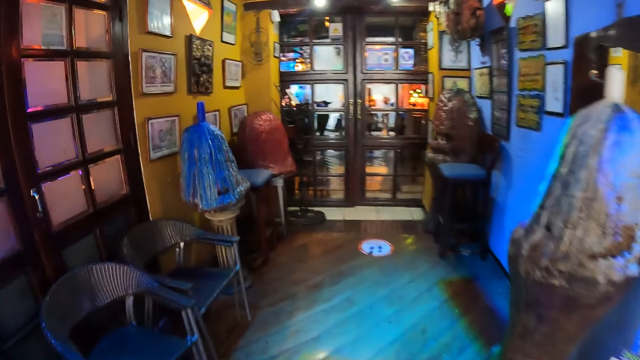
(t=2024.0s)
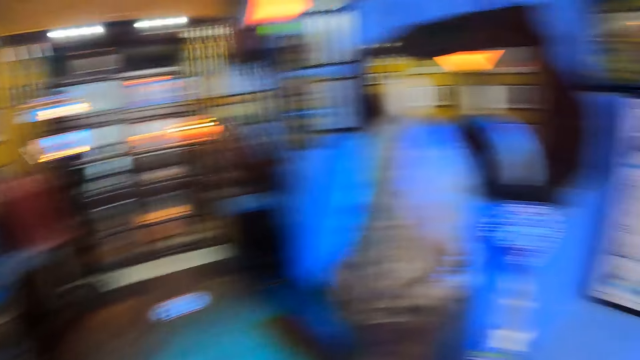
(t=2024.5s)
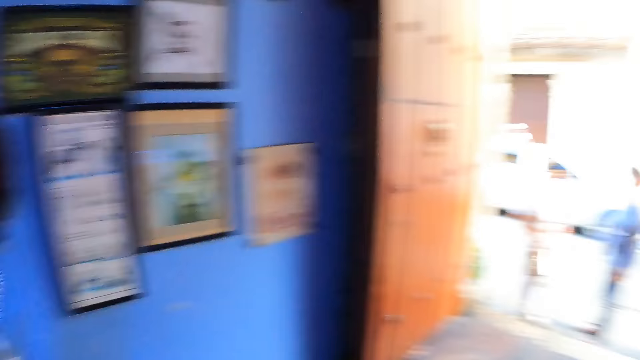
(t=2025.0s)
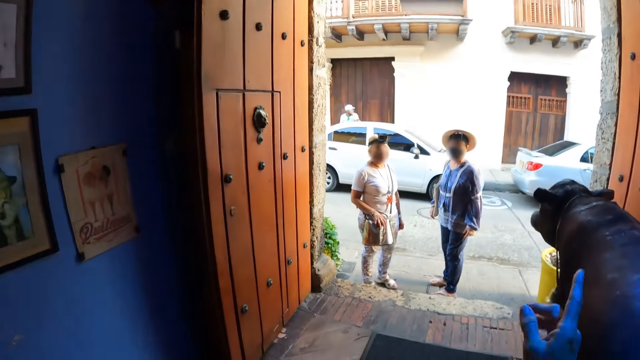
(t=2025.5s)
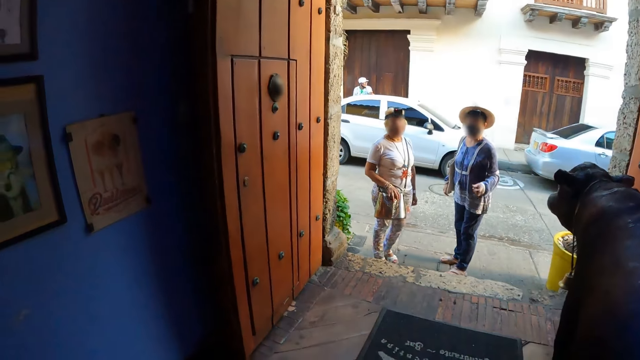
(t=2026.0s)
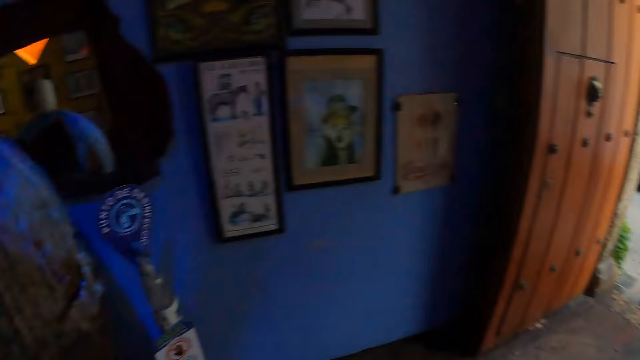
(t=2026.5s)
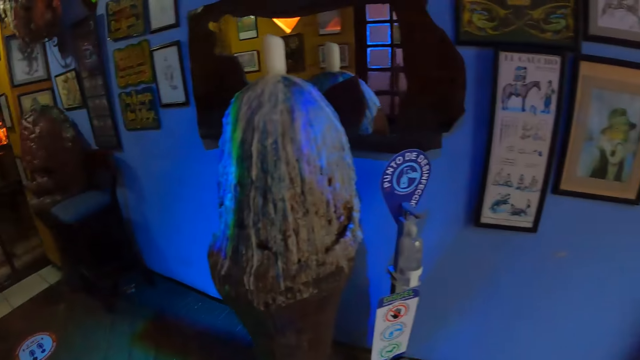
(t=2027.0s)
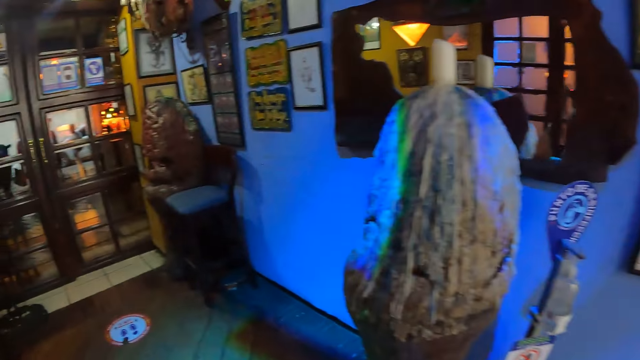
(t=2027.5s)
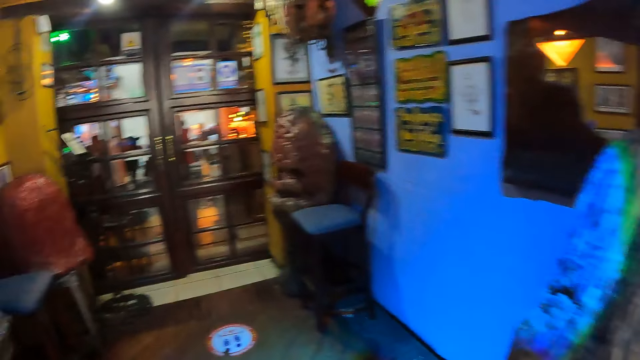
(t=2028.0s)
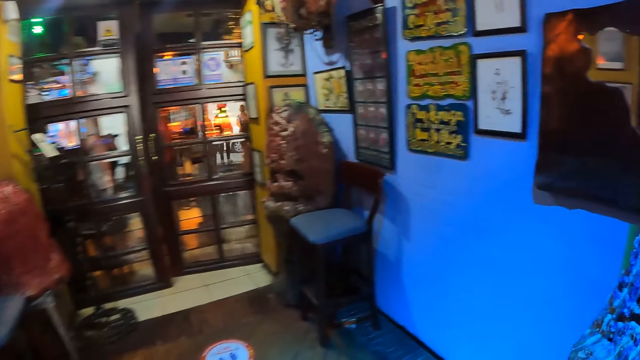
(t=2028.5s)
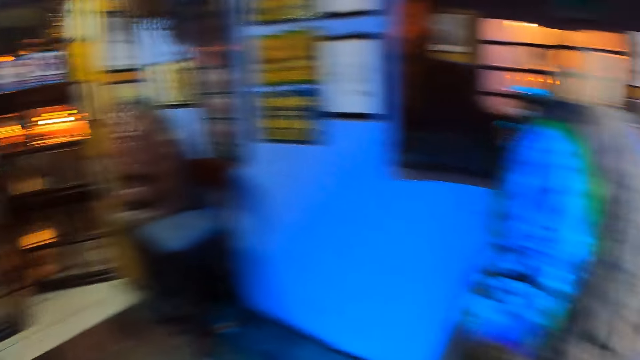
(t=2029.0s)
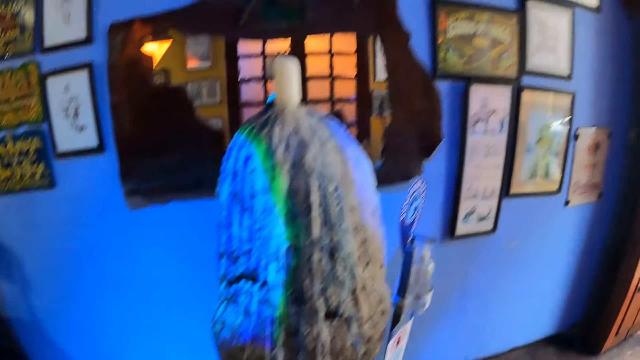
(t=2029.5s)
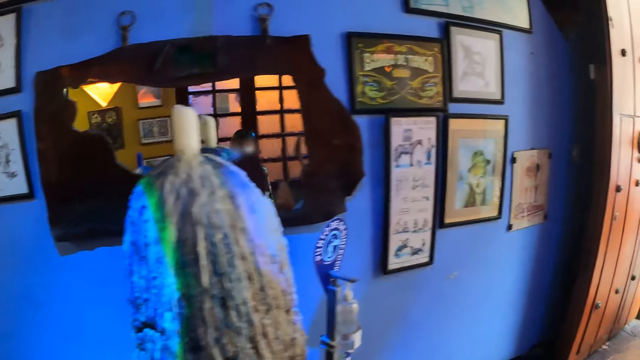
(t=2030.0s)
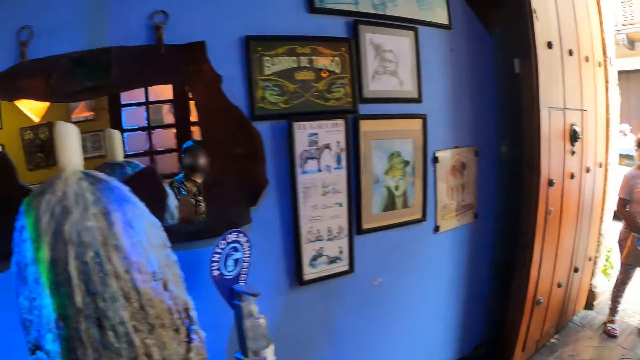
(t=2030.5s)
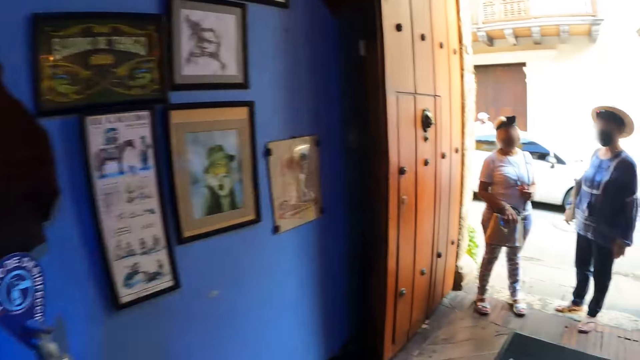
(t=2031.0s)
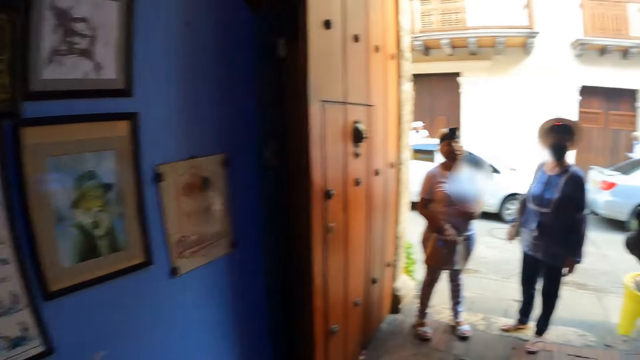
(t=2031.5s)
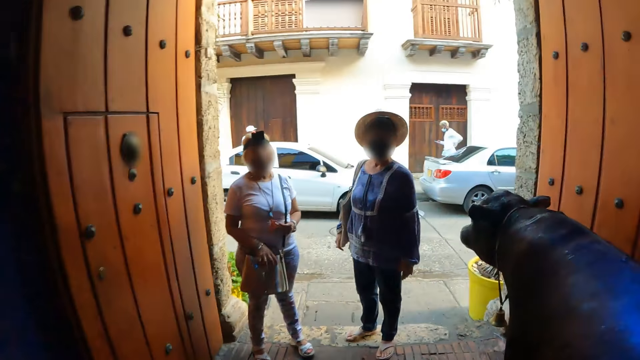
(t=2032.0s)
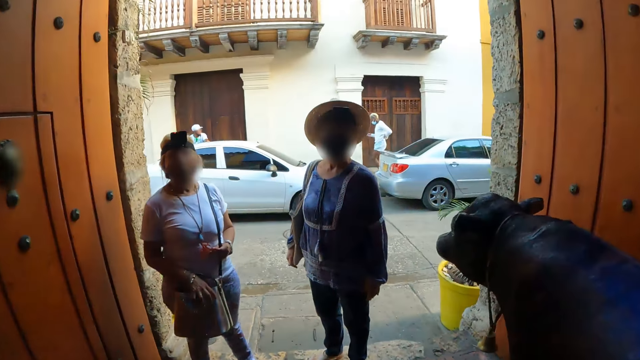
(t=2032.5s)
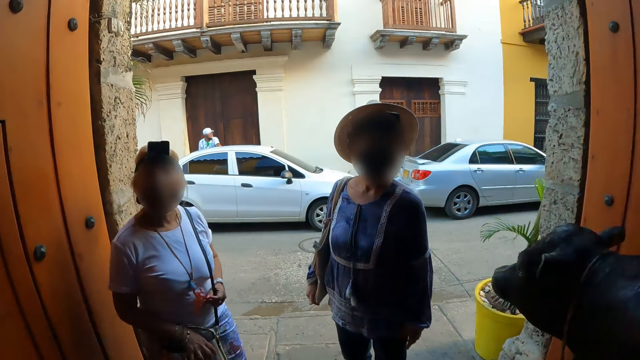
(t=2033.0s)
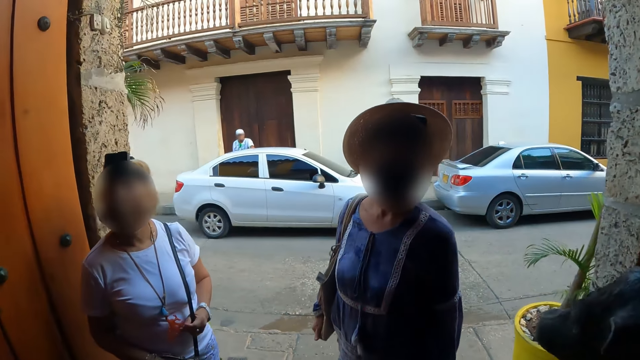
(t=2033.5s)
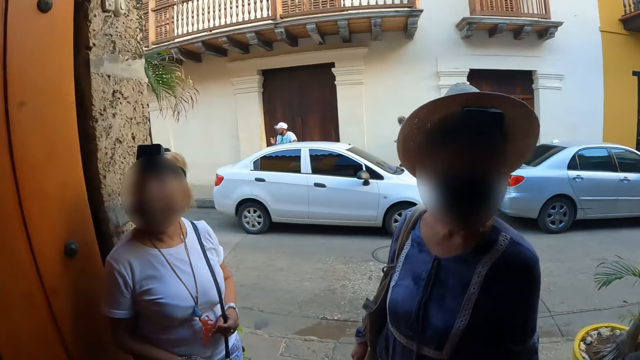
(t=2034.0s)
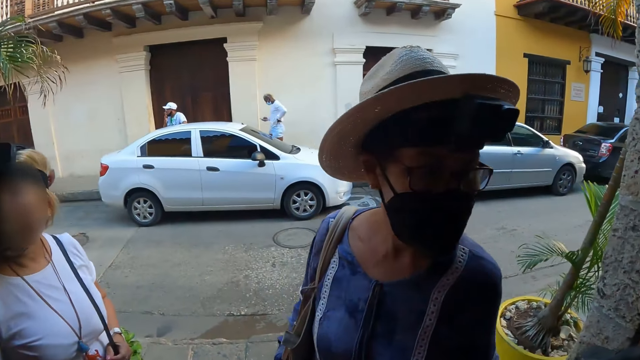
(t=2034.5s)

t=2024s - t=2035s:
The camera wearer looks around the room. They interact with a woman and another woman. They walk on the floor.

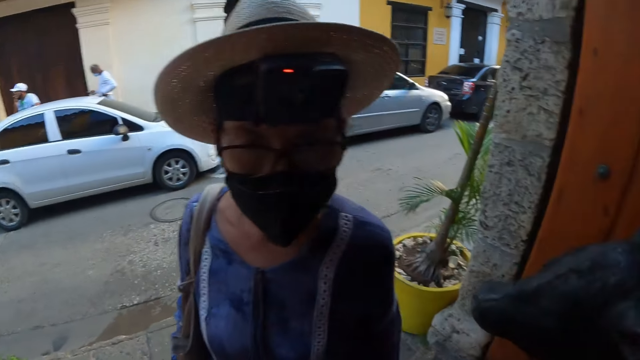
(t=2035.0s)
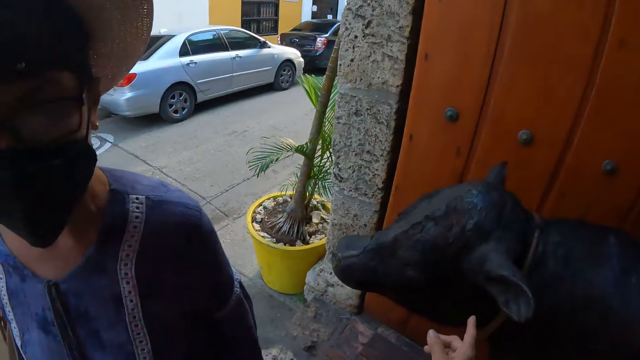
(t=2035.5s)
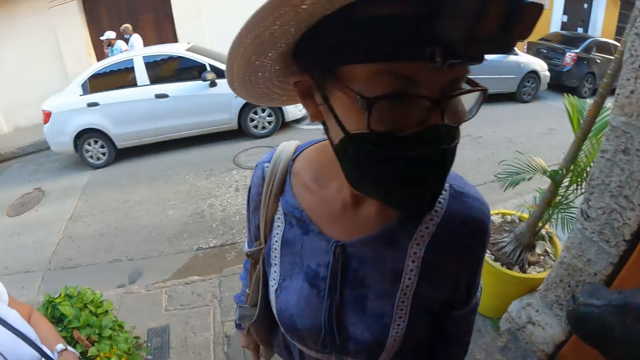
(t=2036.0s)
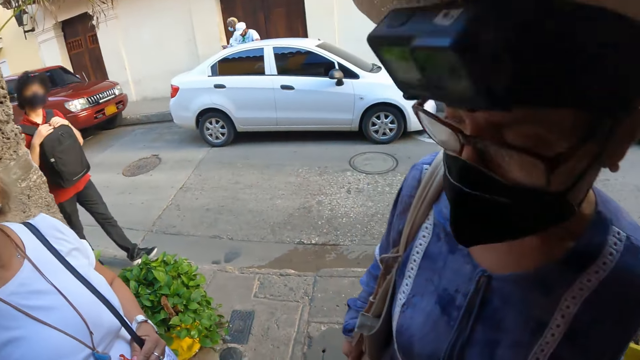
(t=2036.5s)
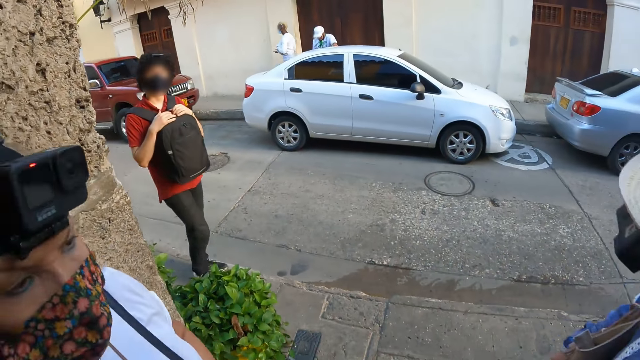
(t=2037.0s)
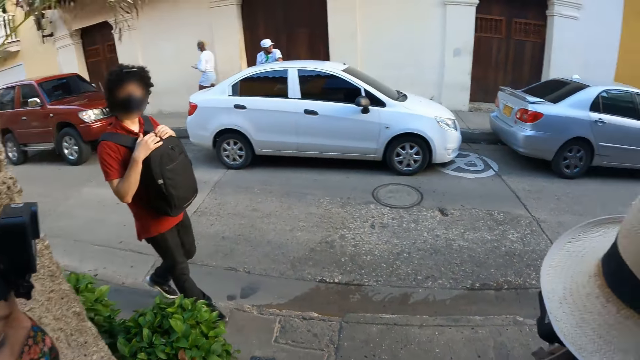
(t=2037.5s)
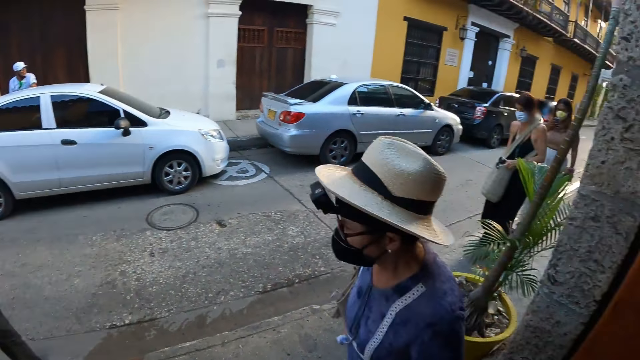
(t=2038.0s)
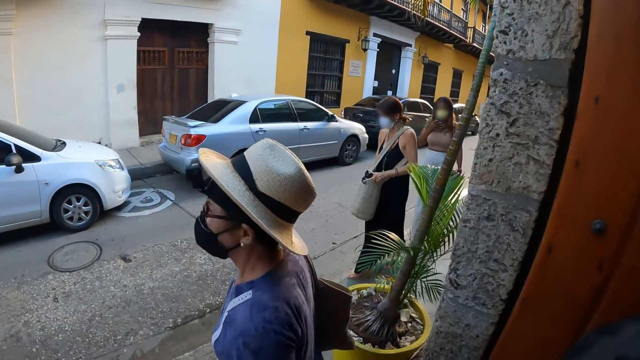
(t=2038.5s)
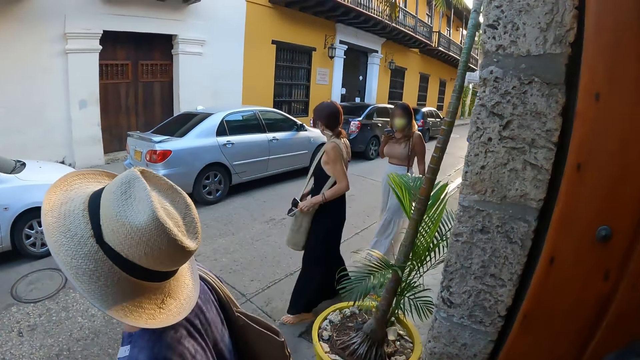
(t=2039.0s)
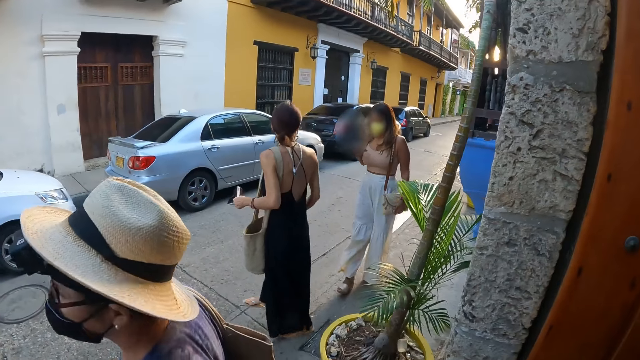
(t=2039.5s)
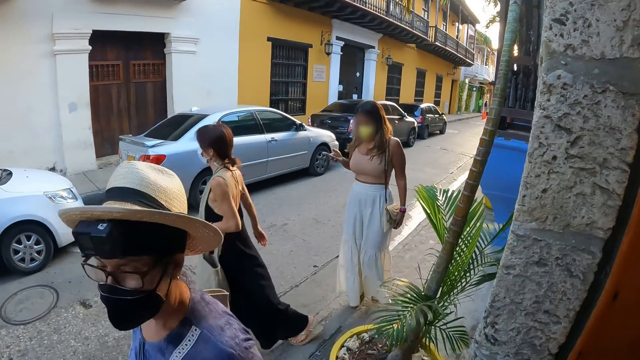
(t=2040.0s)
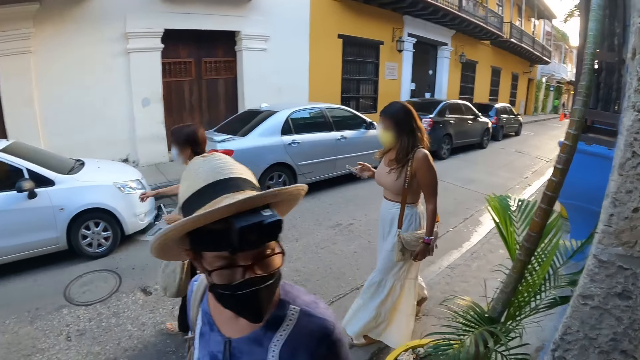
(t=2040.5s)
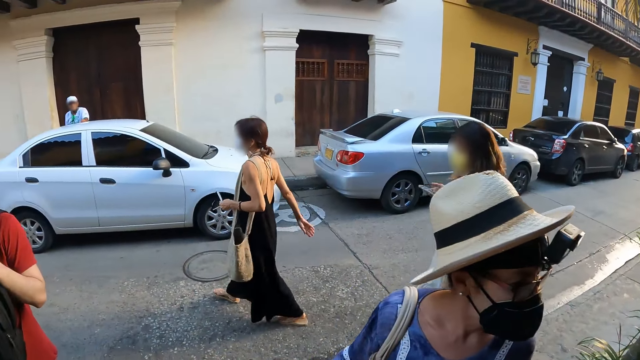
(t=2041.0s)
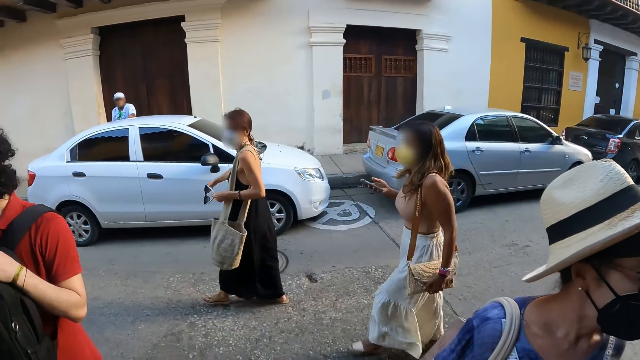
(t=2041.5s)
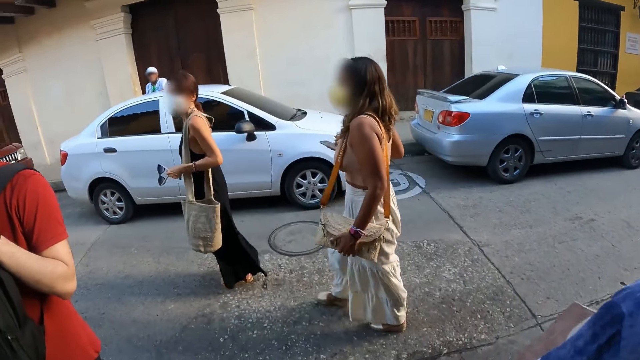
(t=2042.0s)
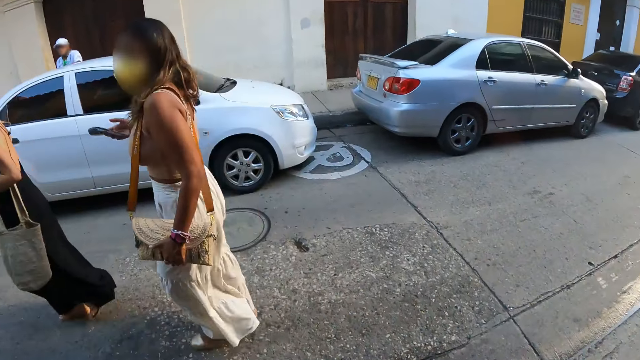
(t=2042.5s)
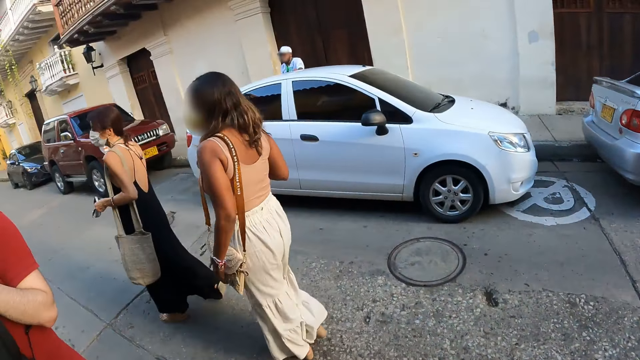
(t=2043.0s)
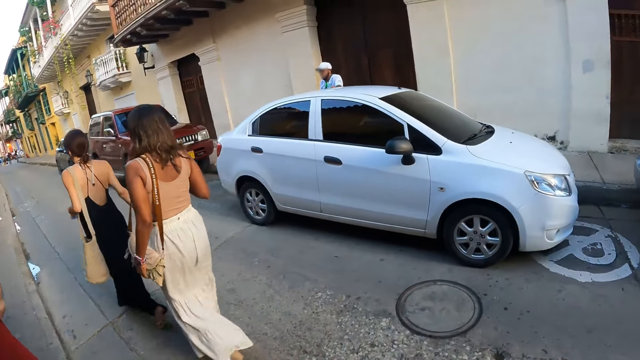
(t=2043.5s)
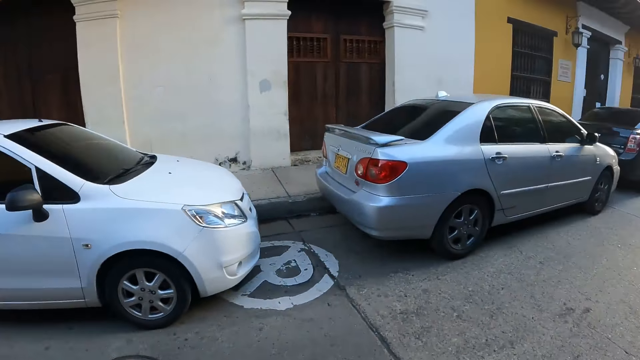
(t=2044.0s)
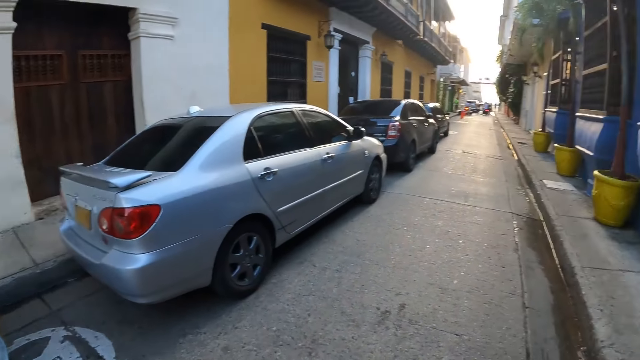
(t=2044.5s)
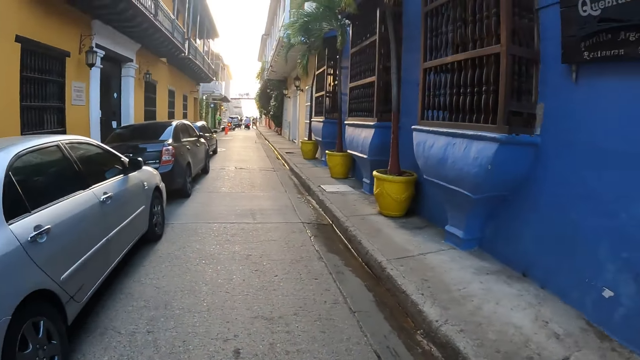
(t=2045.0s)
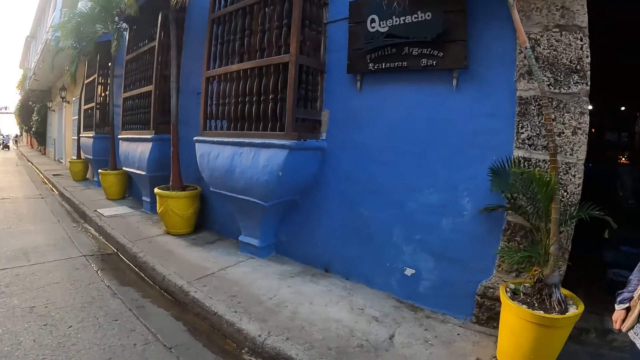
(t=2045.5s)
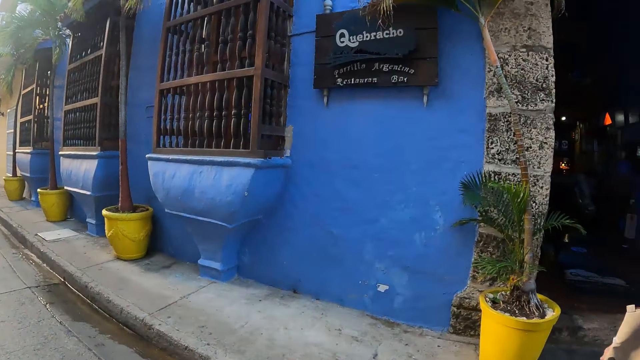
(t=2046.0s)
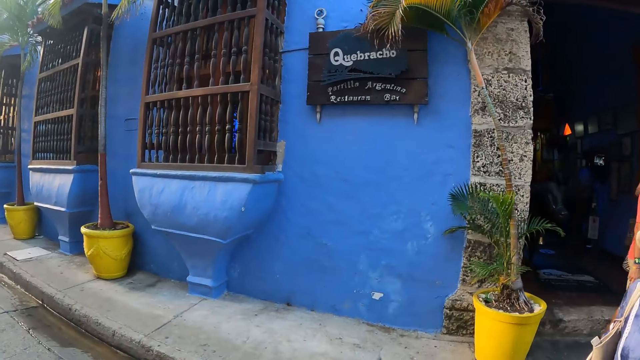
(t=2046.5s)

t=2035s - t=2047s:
The camera wearer interacts with a lady. They step out of the craft shop. They walk on the pavement.
